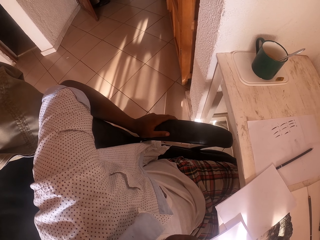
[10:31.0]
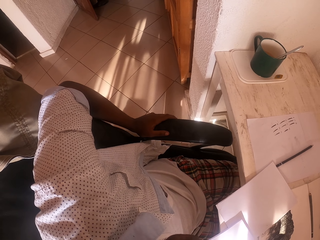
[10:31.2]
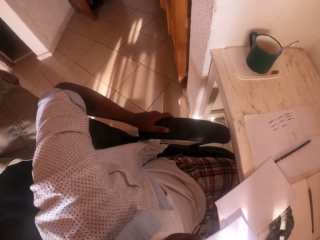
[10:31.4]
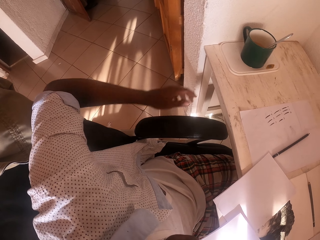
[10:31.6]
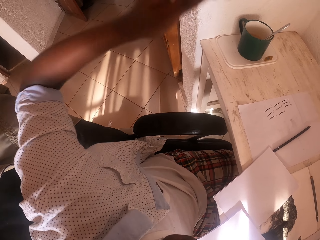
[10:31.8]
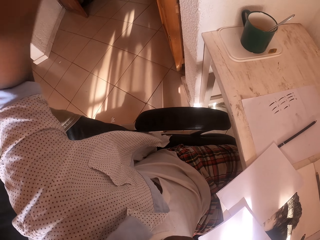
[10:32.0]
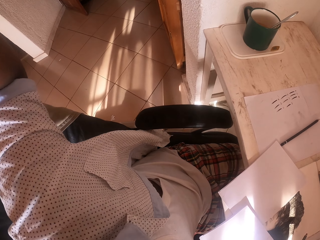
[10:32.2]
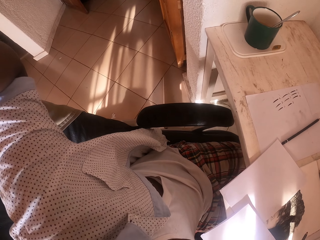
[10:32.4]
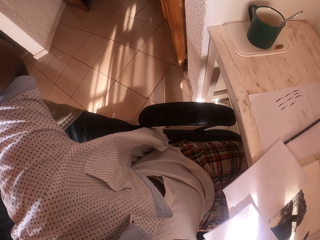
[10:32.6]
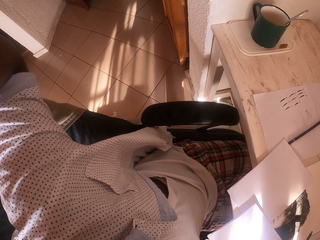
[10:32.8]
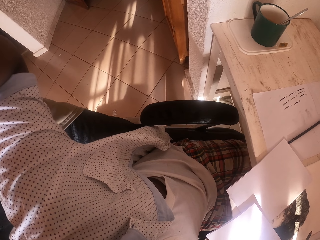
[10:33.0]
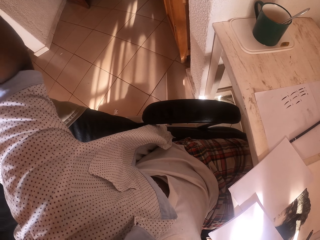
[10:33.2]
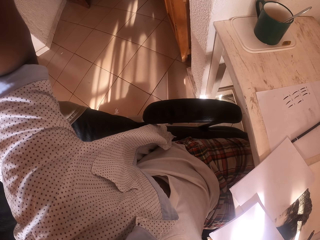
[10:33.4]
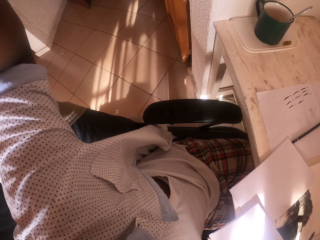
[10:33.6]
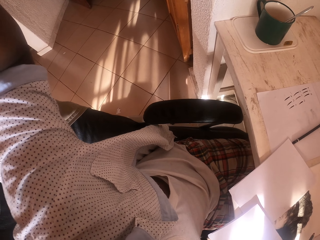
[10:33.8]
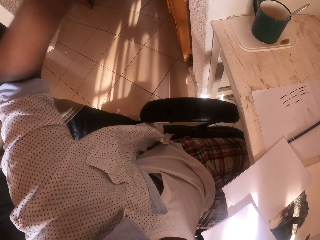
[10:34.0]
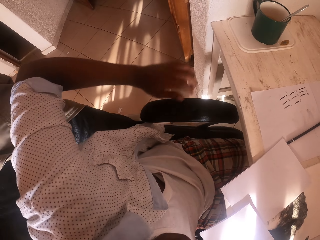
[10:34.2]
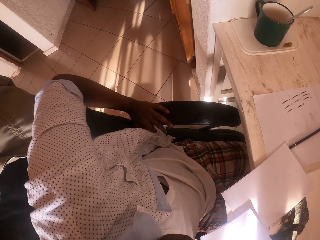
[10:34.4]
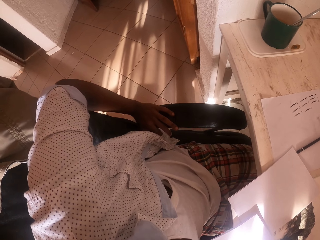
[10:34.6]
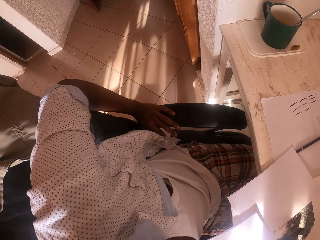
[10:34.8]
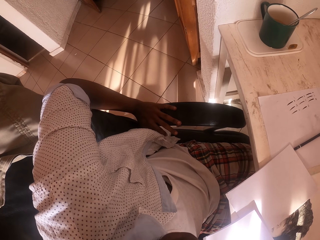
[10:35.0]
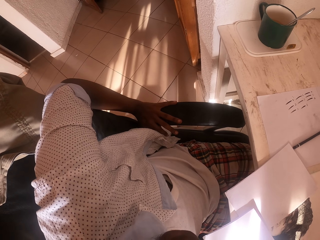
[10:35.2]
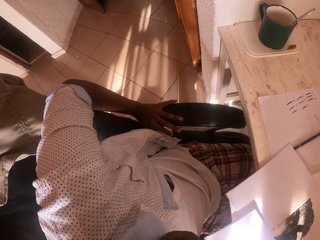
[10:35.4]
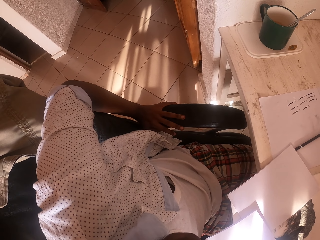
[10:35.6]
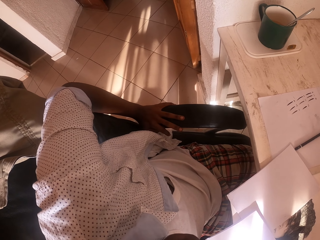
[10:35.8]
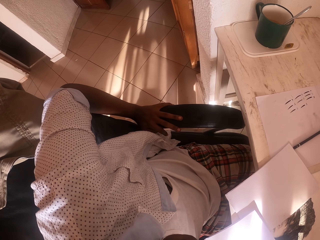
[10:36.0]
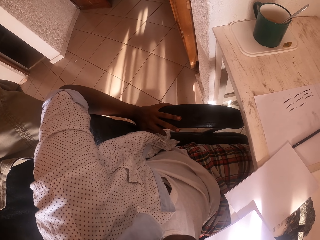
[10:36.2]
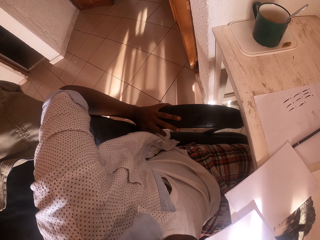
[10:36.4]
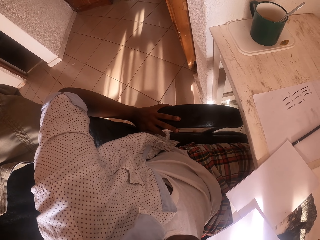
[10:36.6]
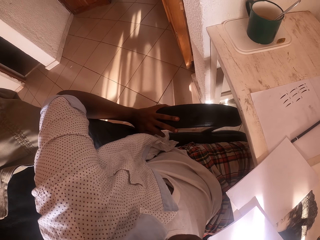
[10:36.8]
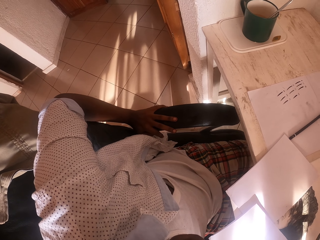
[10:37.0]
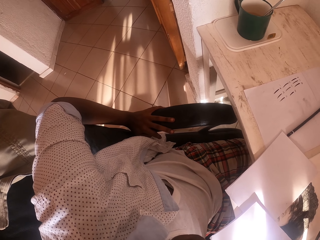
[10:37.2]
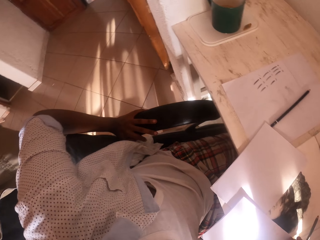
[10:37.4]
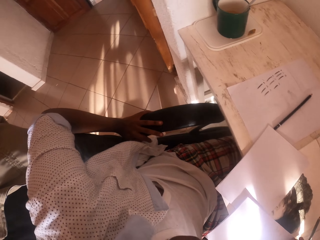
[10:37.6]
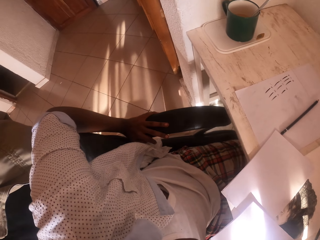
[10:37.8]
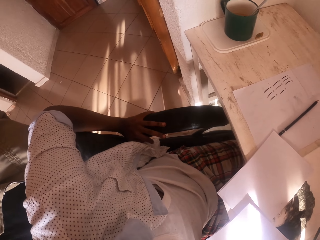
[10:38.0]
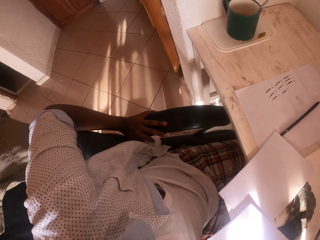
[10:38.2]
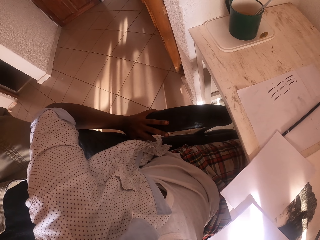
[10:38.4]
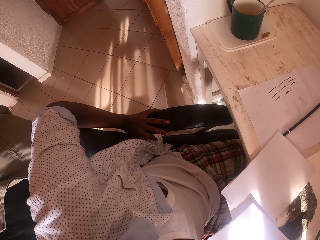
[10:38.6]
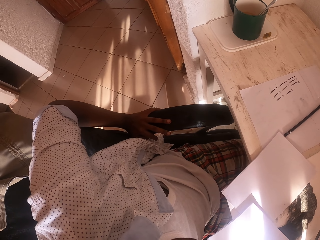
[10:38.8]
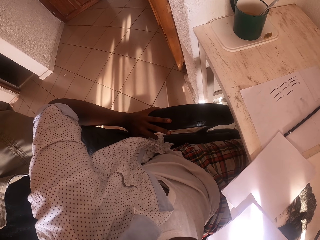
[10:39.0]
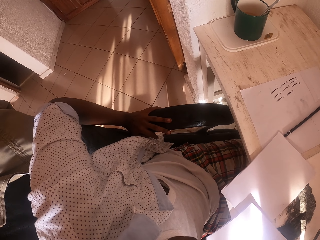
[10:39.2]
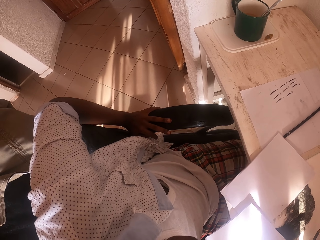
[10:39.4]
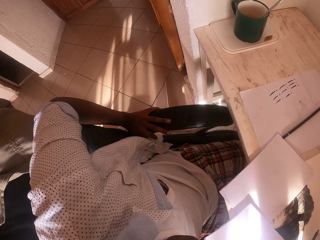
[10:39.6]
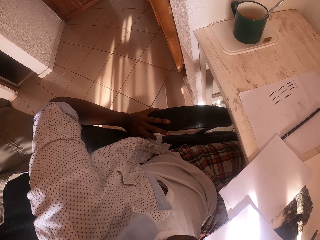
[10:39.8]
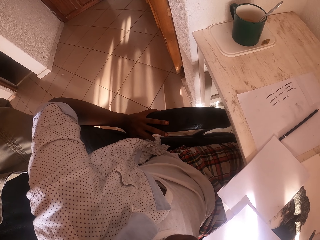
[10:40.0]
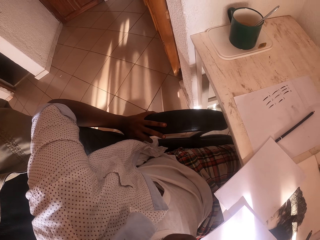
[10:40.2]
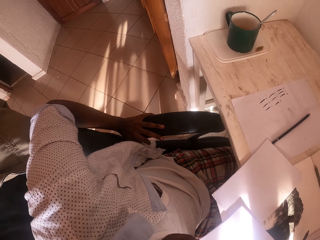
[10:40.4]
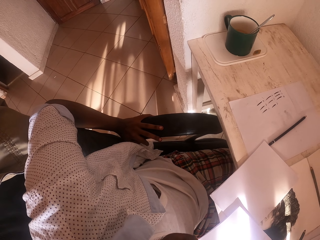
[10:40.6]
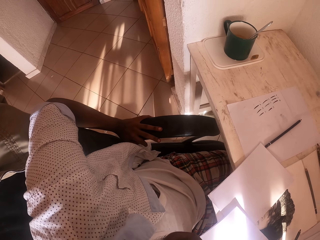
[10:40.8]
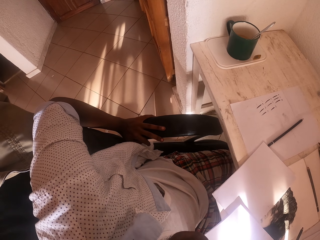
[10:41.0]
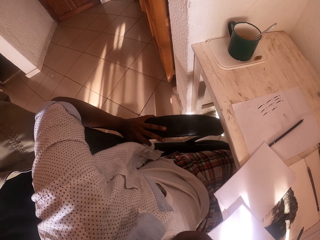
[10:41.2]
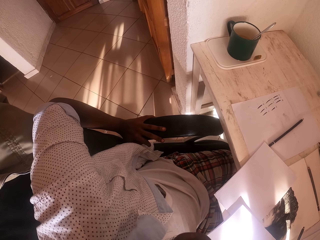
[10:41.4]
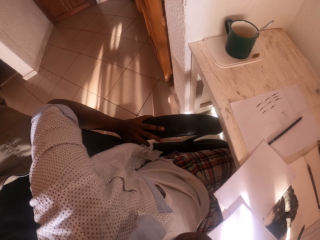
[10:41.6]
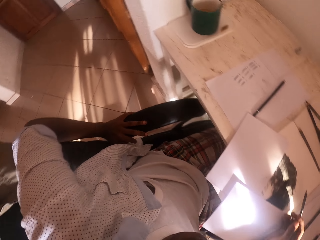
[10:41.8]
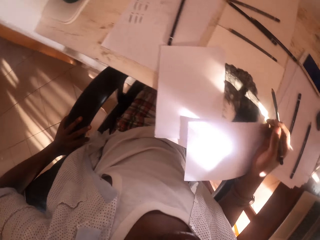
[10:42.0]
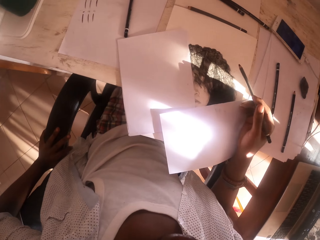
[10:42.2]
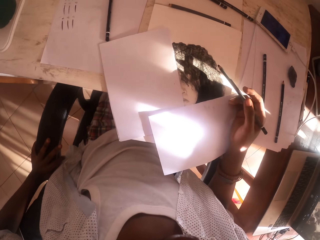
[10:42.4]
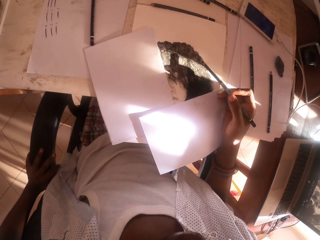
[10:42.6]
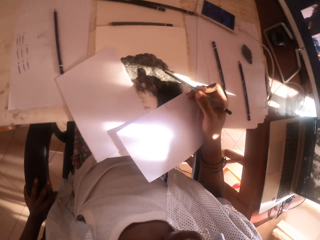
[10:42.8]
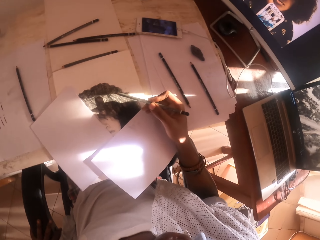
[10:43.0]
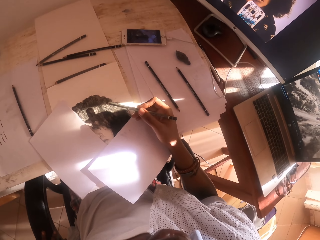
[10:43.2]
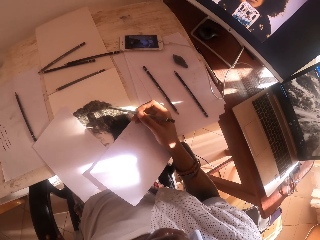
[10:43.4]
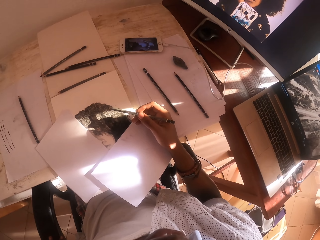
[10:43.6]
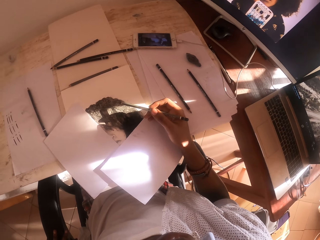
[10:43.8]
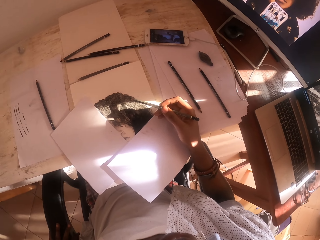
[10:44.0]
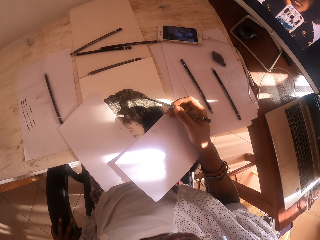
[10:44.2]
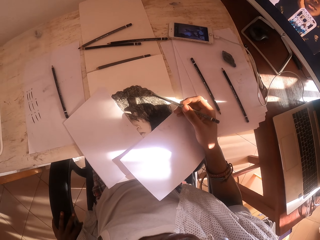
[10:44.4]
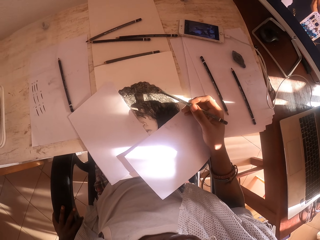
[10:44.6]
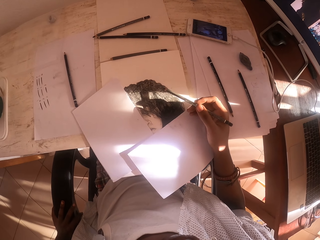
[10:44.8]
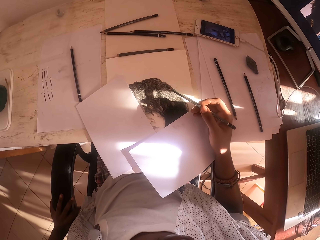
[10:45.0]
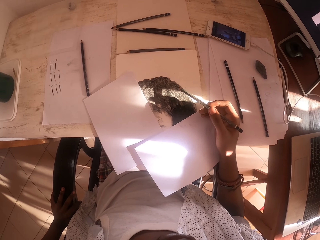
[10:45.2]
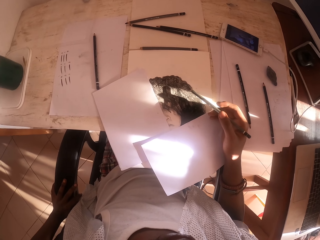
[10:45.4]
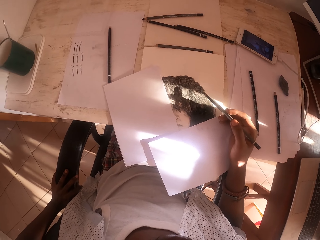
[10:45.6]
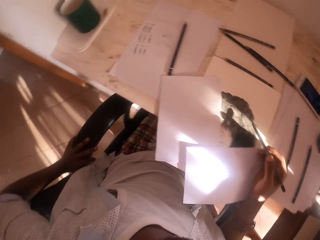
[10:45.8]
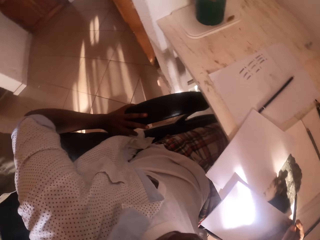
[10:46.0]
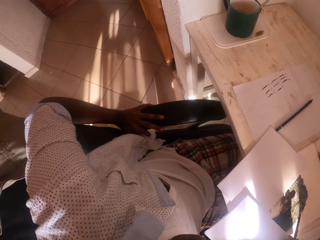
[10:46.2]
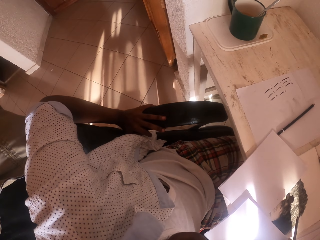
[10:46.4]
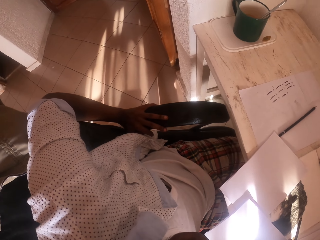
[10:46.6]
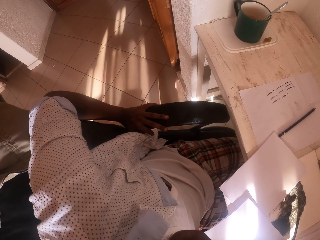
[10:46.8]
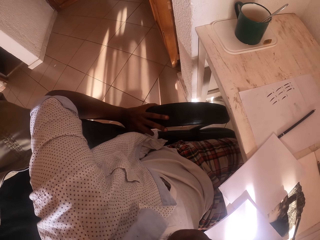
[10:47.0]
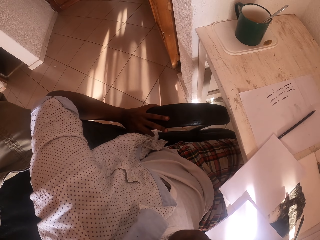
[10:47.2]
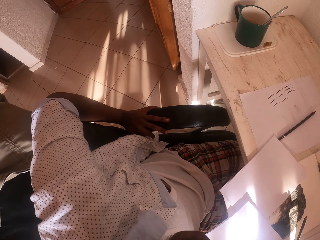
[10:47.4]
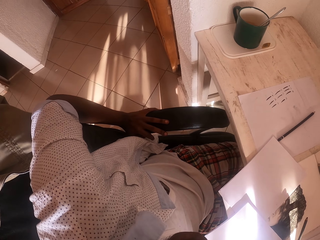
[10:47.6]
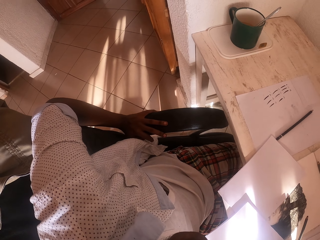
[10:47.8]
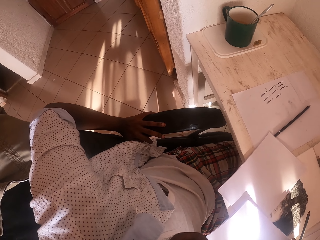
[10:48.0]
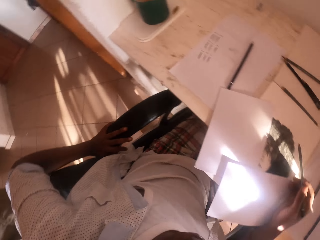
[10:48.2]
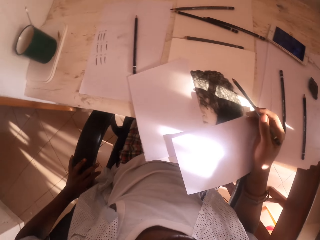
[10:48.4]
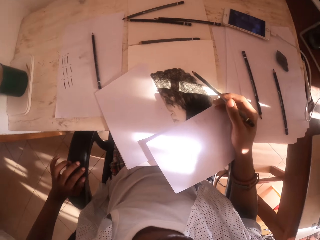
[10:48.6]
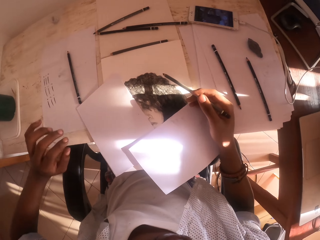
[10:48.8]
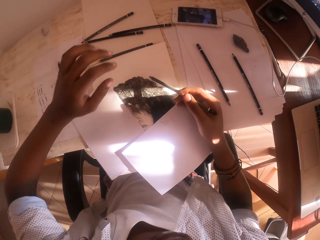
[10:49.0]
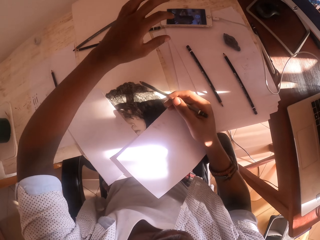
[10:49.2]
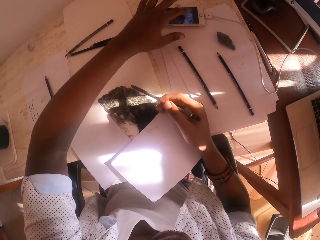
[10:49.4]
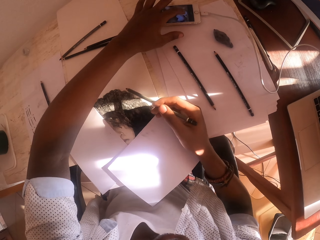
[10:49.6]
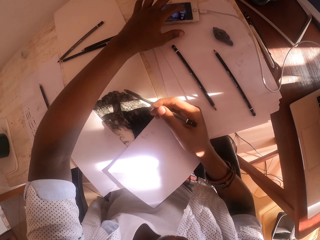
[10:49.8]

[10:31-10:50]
The camera wearer lifts his left hand. He holds a chair with his left hand. He moves his left hand fingers. He looks around. He holds a pen.
